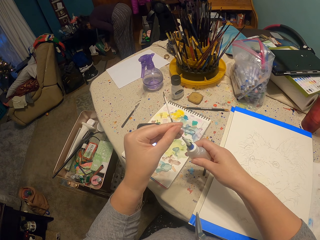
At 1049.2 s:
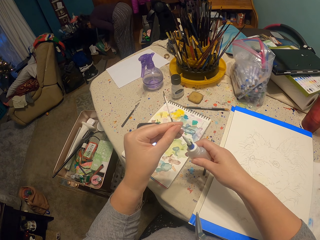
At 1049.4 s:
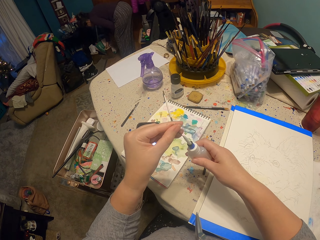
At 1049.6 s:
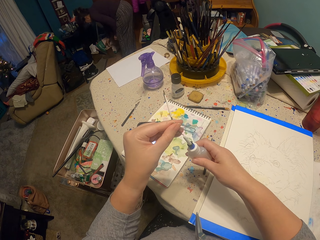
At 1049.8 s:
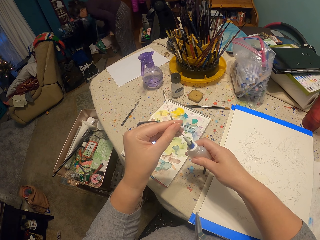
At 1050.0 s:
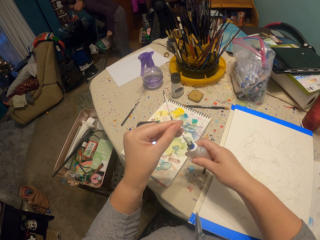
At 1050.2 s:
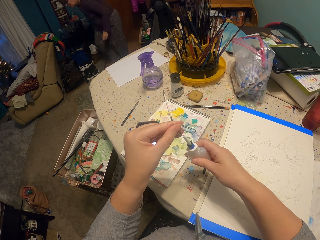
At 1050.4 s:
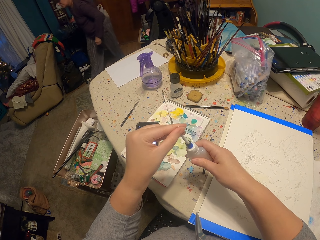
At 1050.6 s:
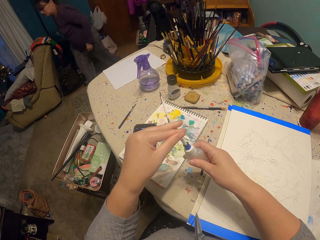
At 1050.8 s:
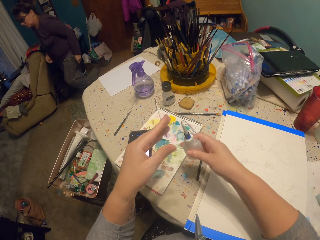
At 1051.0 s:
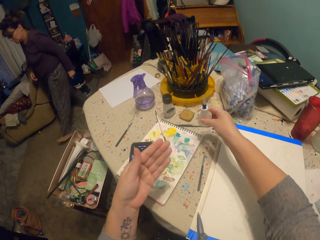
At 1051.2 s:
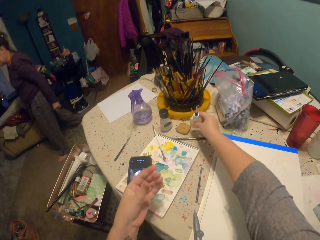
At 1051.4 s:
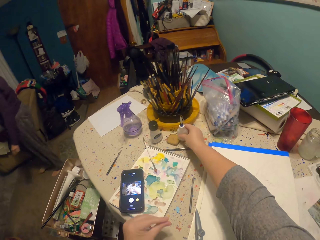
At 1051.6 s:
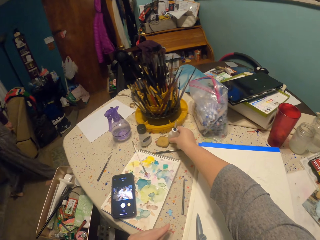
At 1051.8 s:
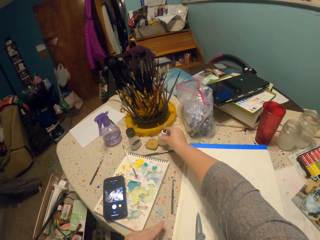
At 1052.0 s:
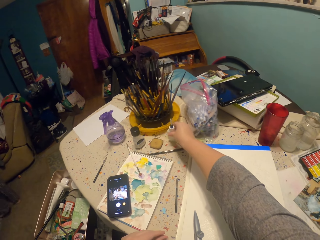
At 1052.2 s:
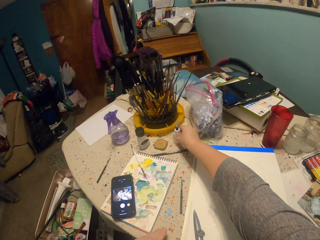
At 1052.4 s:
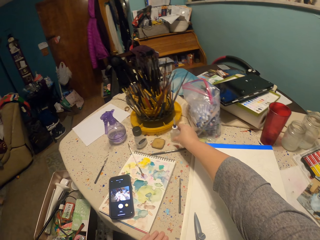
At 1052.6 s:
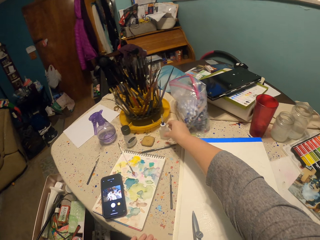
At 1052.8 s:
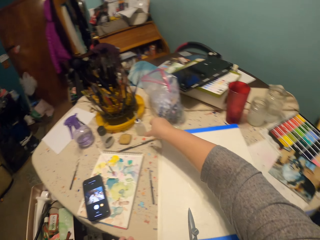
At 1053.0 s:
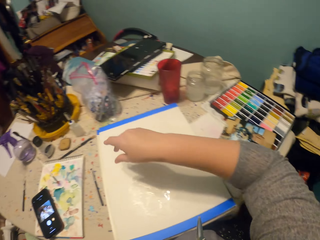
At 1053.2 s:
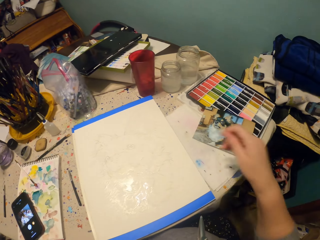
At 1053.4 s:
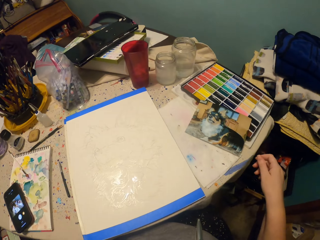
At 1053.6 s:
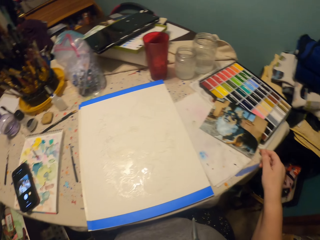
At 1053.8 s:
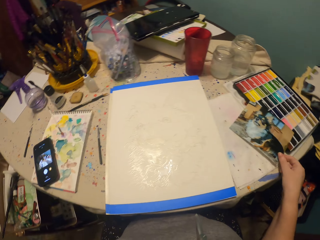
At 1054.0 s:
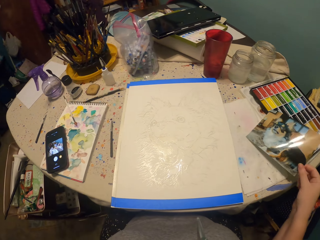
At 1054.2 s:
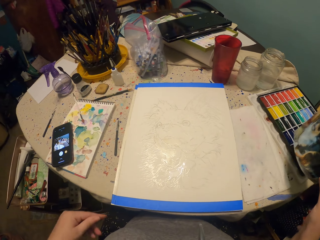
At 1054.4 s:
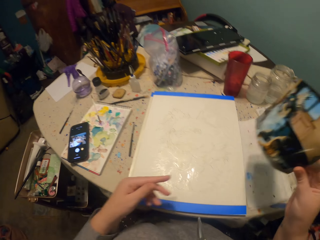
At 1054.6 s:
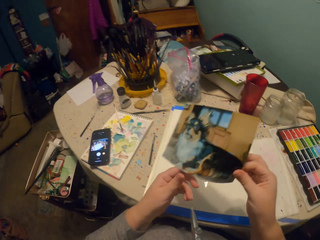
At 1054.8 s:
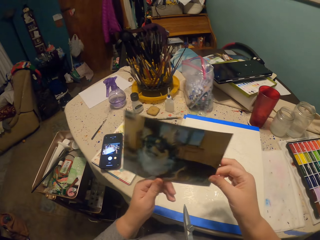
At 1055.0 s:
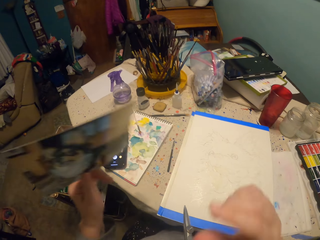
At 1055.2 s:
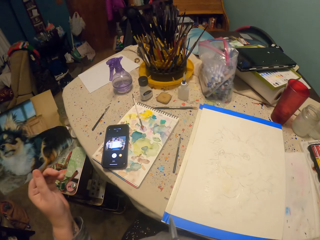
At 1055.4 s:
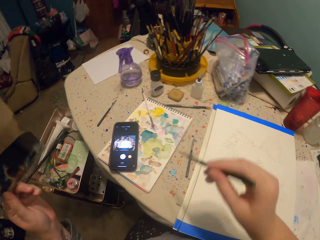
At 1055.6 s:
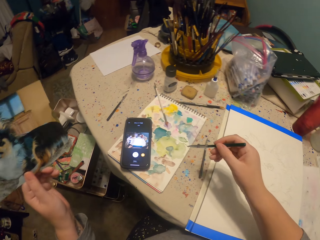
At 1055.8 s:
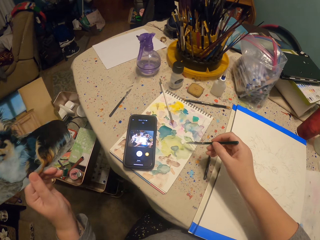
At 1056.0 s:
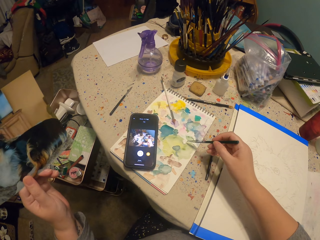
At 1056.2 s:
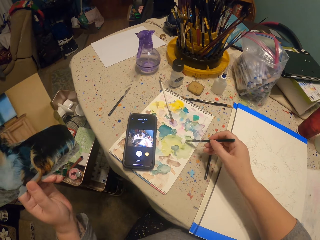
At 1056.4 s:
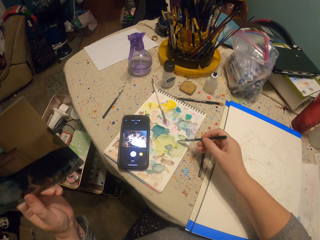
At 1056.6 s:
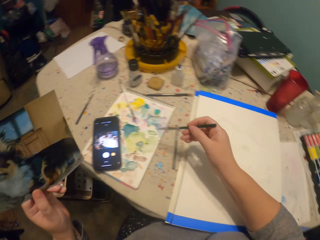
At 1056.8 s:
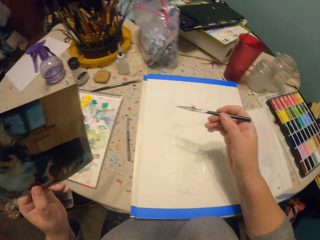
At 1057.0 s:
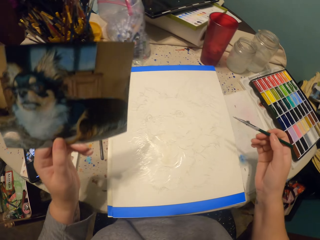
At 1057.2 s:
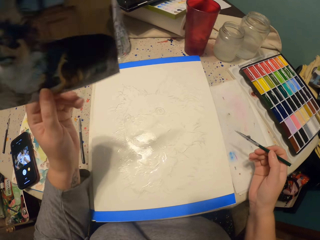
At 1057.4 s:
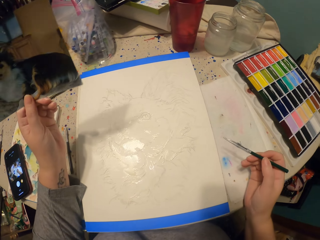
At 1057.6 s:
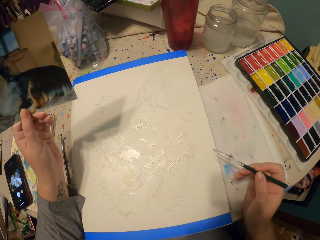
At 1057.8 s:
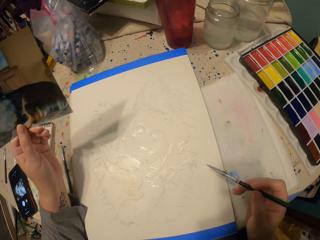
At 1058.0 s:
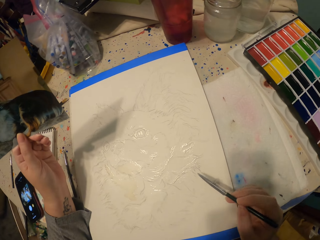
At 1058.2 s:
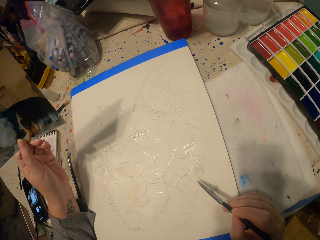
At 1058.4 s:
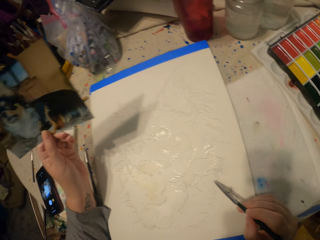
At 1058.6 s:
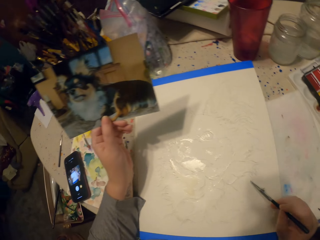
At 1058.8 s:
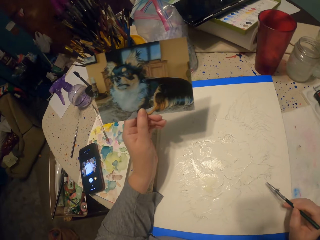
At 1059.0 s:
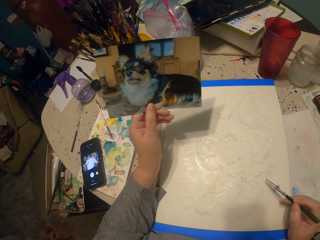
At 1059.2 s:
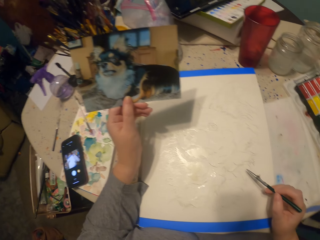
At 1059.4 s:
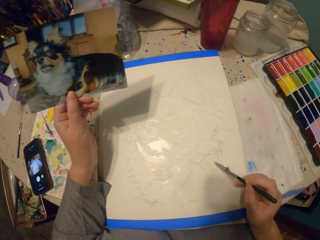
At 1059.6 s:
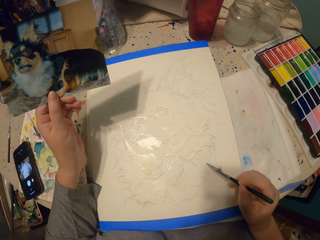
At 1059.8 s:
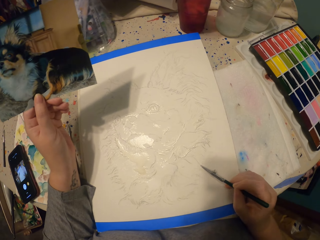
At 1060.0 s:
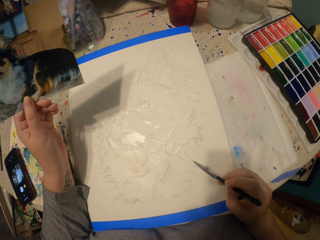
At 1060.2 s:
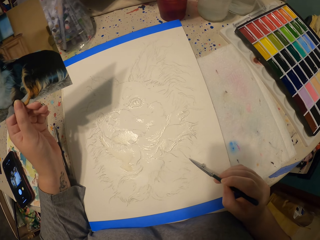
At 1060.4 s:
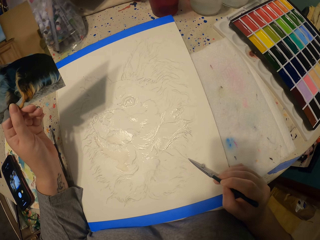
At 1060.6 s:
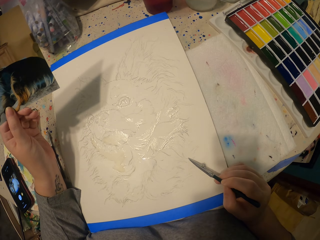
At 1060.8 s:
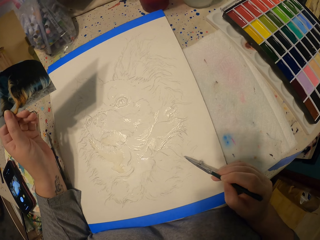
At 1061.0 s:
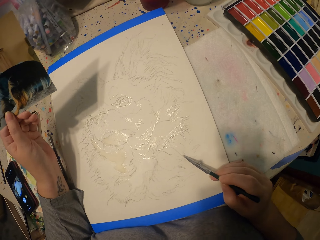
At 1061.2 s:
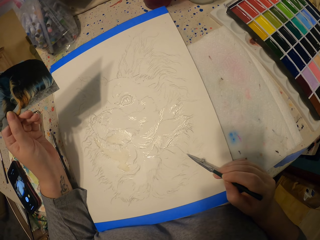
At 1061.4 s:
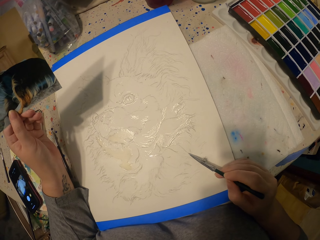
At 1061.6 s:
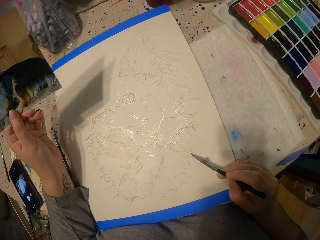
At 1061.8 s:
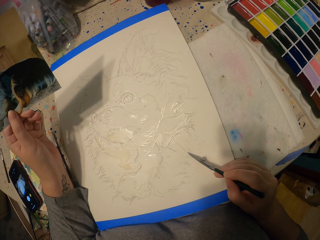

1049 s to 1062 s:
The camera wearer closes something. They put something on the table. They pick a photograph from the table. They hold the photograph with the left hand. They dip the painting pencil in the ink. They paint a picture.

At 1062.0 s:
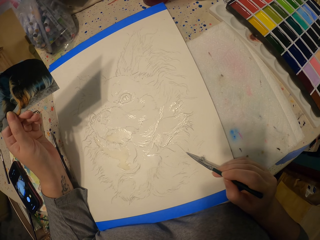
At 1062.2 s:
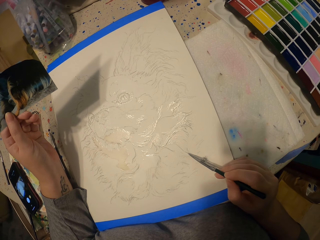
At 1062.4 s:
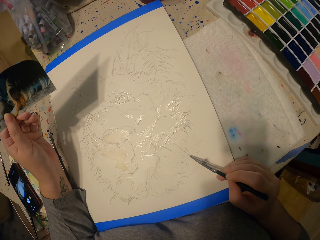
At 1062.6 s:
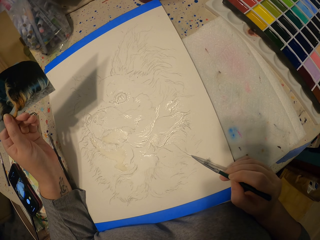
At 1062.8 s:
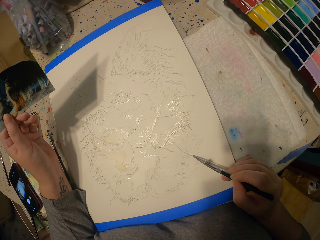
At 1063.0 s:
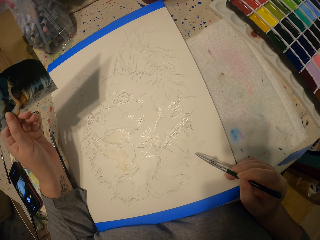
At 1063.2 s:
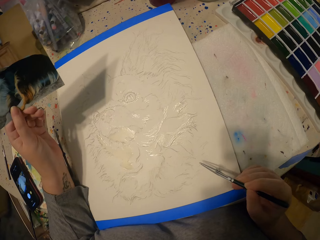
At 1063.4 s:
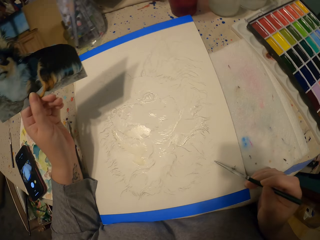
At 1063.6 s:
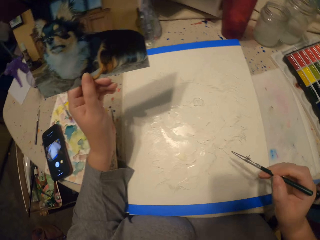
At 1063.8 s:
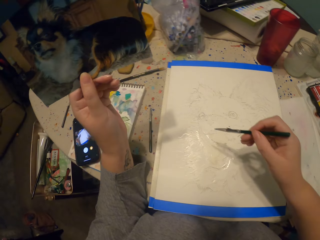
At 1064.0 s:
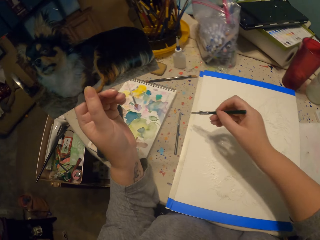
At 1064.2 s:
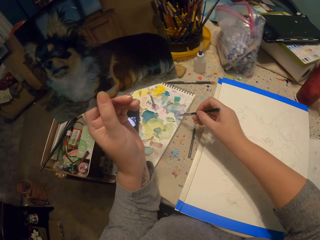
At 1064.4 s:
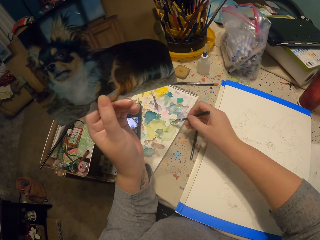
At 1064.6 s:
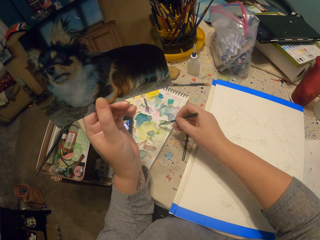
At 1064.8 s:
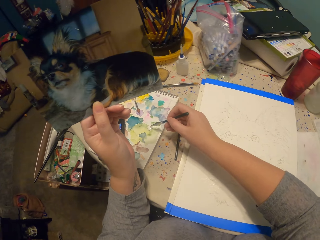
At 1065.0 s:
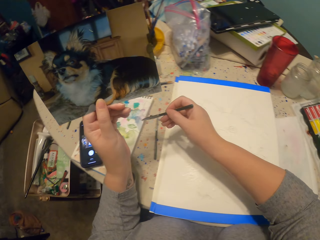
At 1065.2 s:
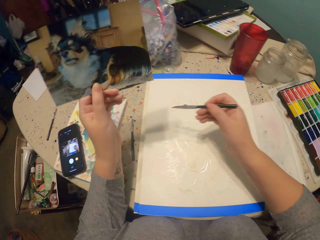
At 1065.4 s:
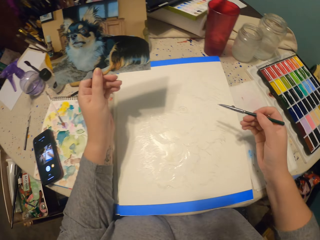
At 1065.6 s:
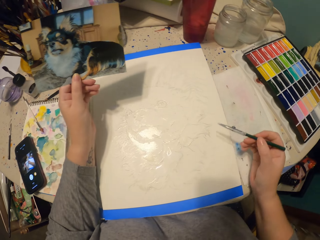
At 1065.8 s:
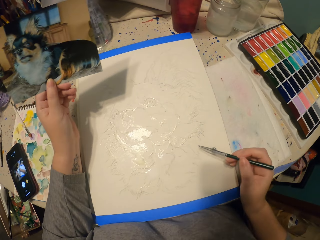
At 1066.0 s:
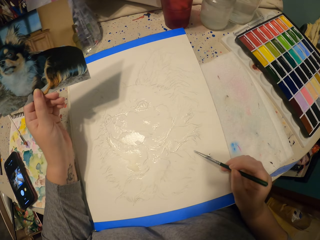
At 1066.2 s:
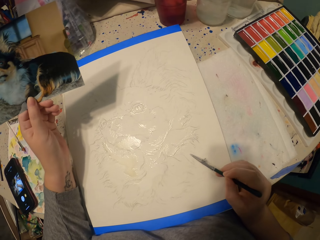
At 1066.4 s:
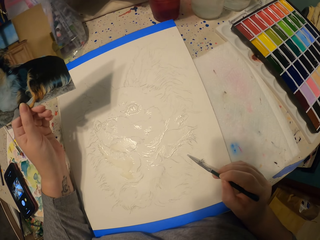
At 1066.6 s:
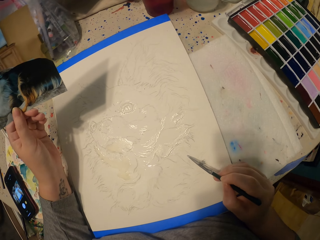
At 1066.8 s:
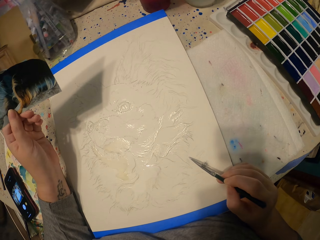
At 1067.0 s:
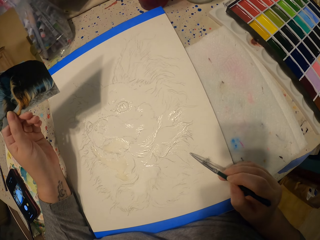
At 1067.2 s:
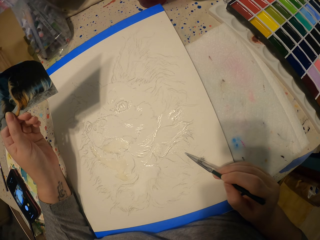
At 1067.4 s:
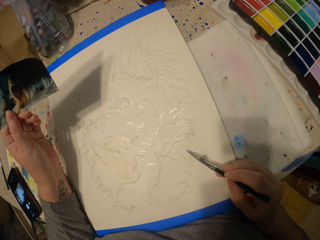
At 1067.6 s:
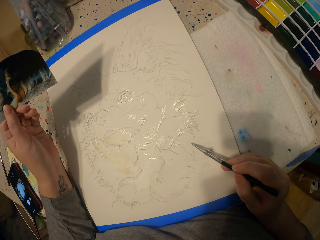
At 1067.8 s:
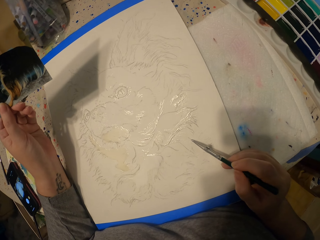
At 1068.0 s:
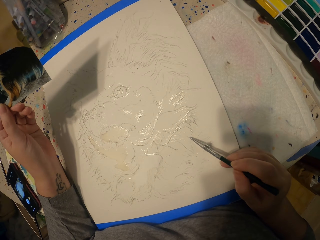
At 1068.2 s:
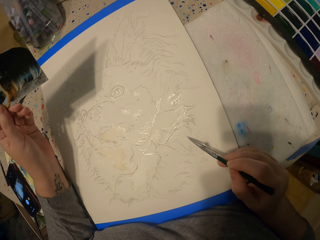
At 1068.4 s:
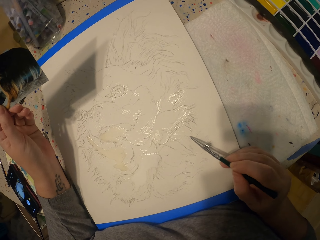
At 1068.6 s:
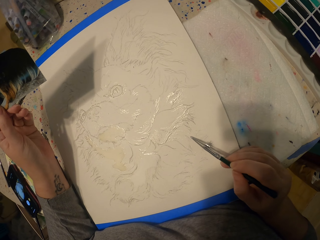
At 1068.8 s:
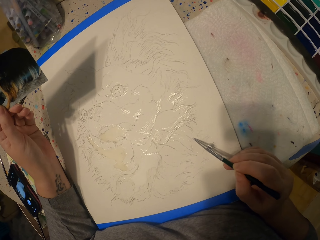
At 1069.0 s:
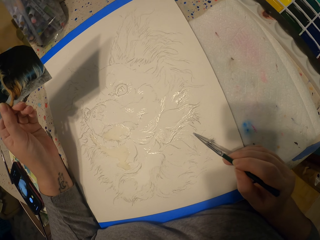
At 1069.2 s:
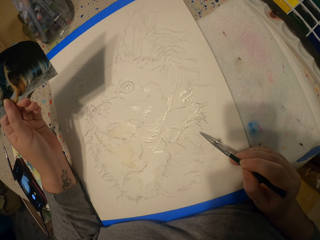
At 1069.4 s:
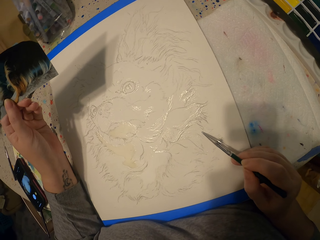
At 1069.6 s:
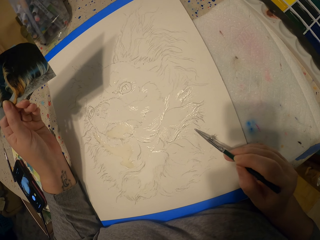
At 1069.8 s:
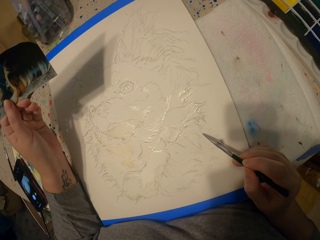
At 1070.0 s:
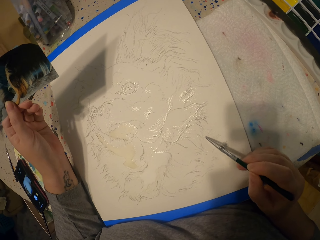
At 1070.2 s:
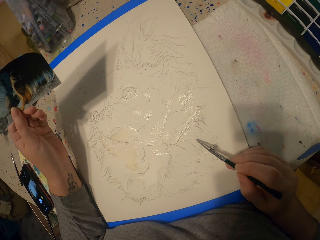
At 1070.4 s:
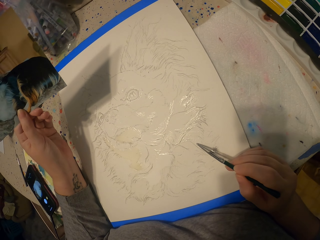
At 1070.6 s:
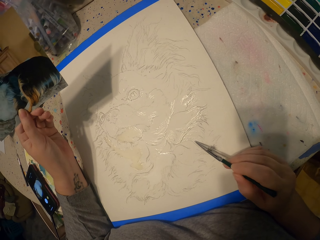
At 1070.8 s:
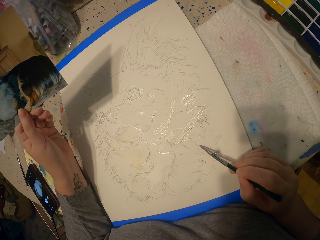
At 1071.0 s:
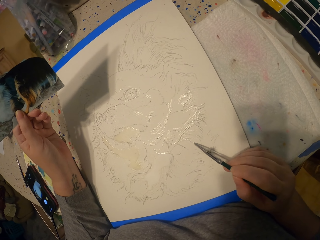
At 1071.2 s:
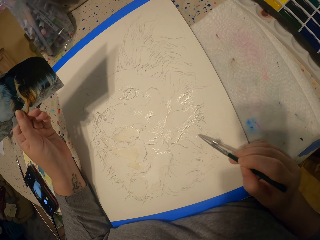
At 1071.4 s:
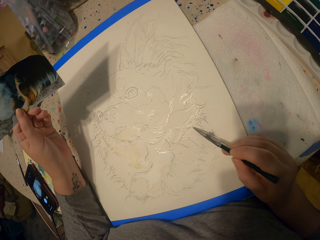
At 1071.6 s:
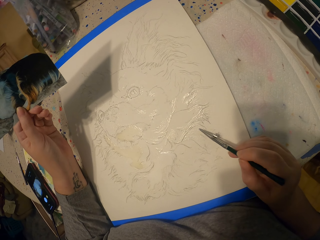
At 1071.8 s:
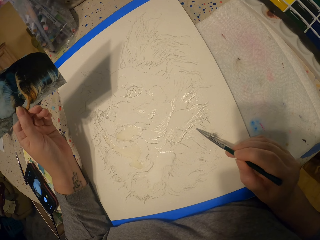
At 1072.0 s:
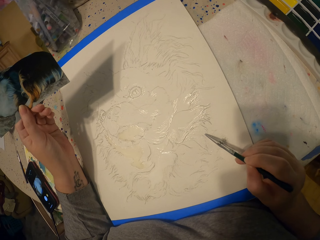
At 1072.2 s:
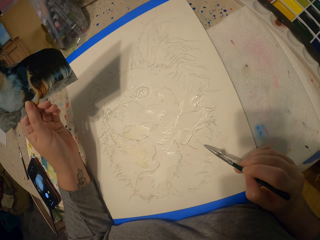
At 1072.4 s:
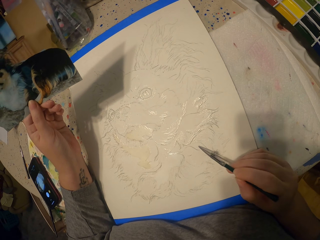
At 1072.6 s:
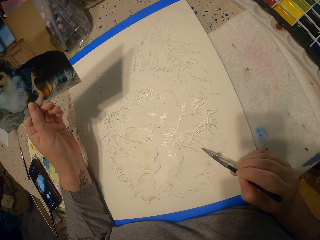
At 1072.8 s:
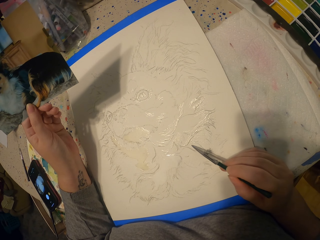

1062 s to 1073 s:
The camera wearer dips the painting pencil in the ink. They paint a picture.
